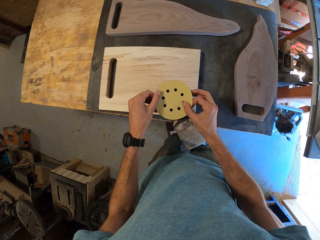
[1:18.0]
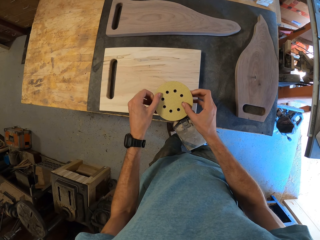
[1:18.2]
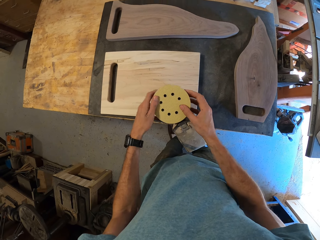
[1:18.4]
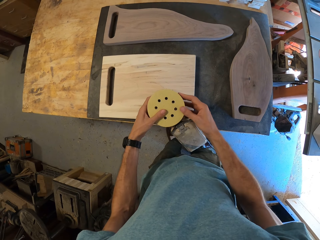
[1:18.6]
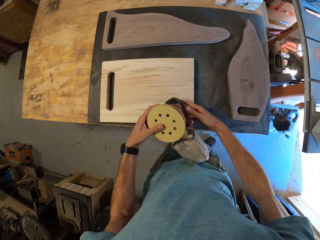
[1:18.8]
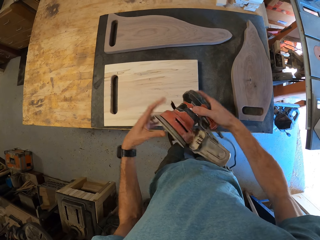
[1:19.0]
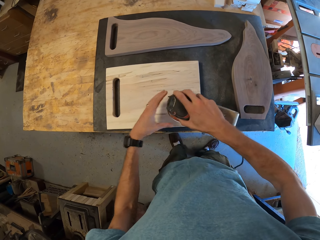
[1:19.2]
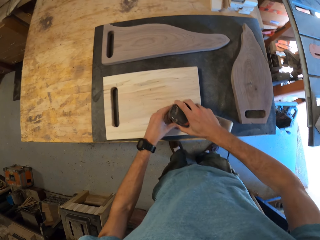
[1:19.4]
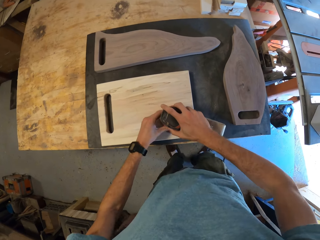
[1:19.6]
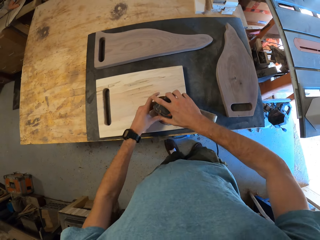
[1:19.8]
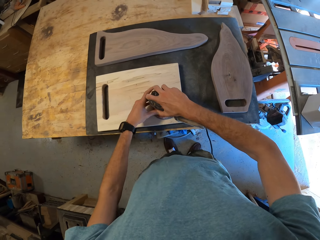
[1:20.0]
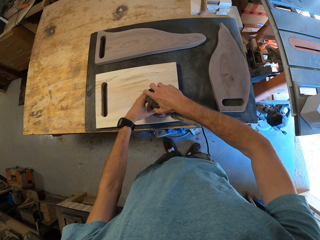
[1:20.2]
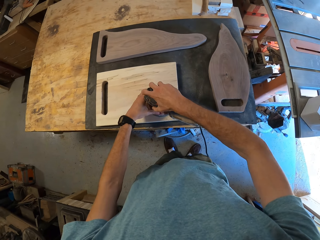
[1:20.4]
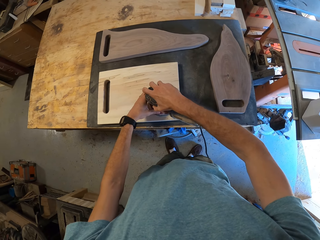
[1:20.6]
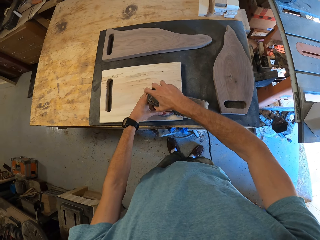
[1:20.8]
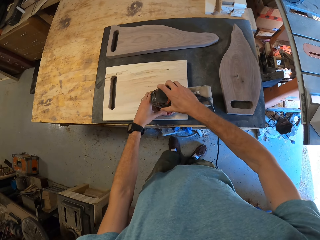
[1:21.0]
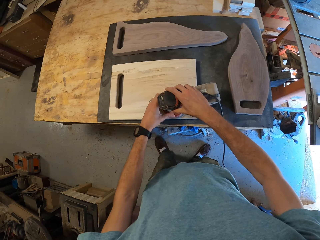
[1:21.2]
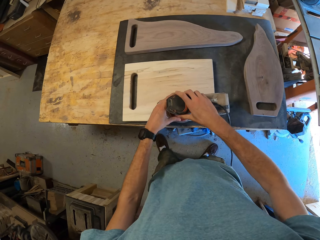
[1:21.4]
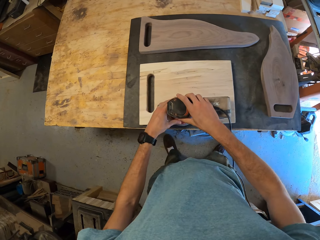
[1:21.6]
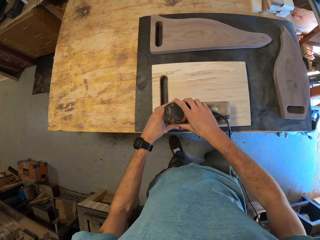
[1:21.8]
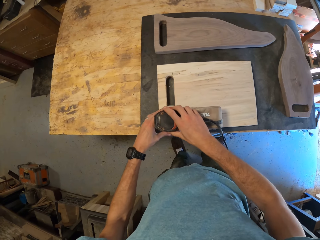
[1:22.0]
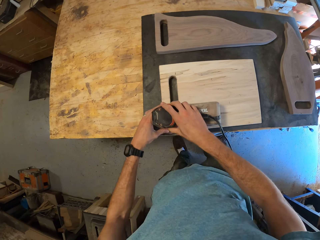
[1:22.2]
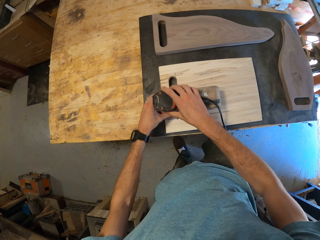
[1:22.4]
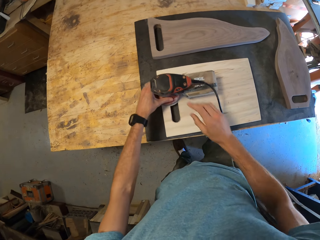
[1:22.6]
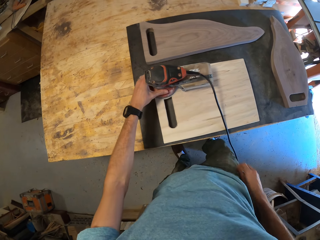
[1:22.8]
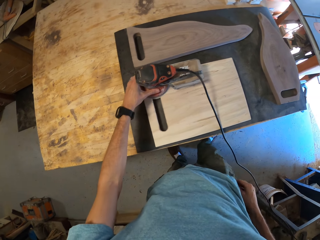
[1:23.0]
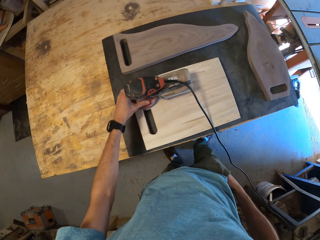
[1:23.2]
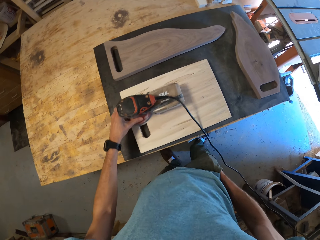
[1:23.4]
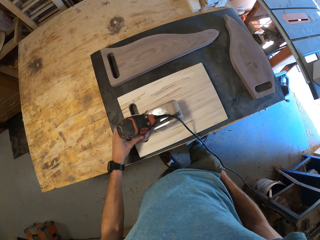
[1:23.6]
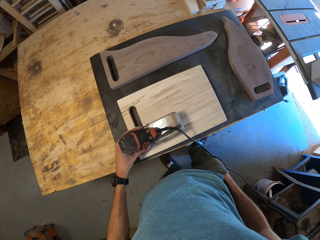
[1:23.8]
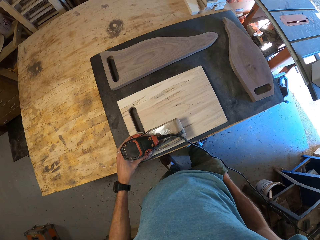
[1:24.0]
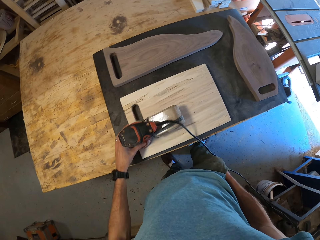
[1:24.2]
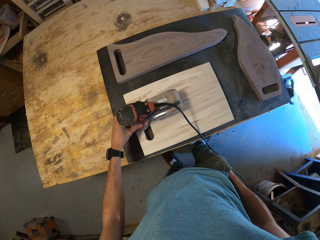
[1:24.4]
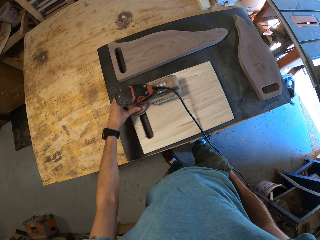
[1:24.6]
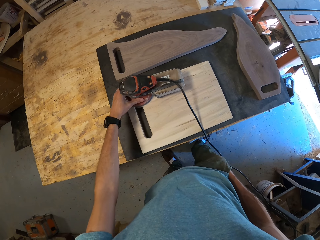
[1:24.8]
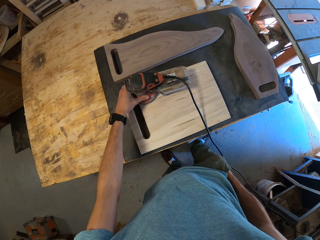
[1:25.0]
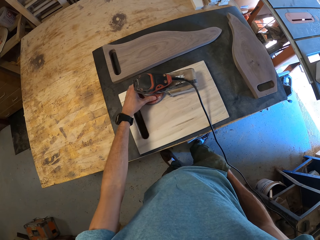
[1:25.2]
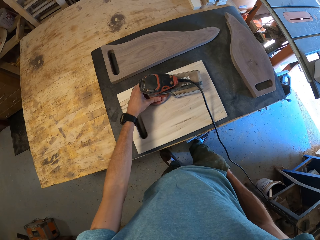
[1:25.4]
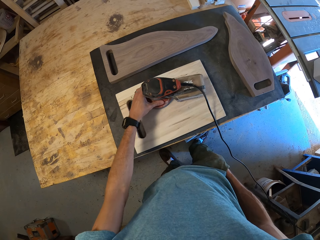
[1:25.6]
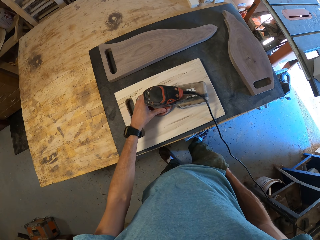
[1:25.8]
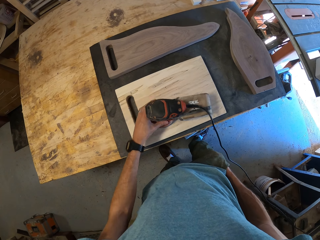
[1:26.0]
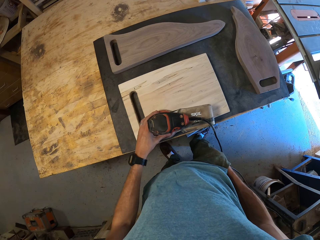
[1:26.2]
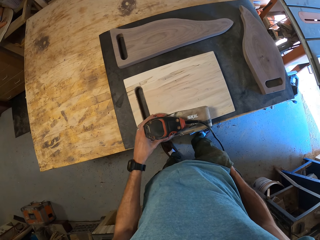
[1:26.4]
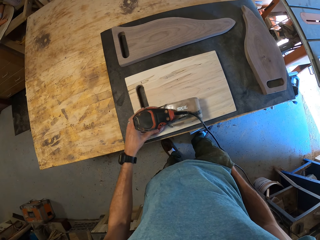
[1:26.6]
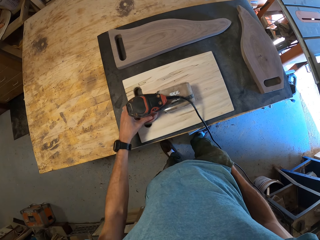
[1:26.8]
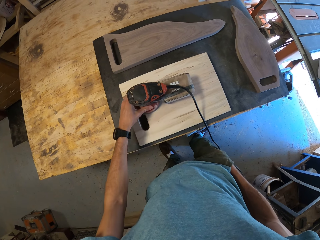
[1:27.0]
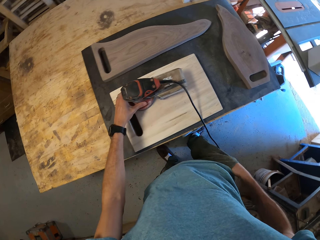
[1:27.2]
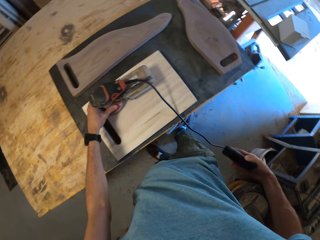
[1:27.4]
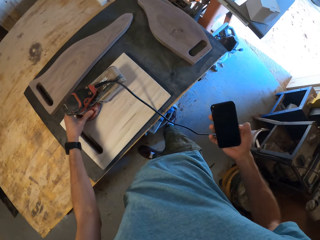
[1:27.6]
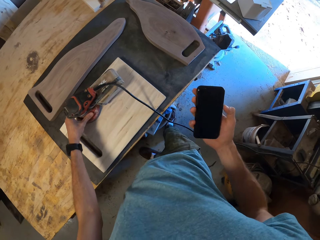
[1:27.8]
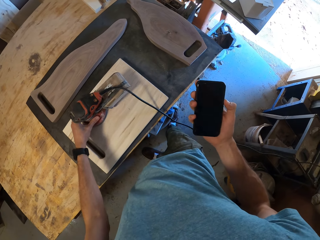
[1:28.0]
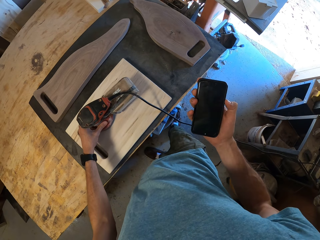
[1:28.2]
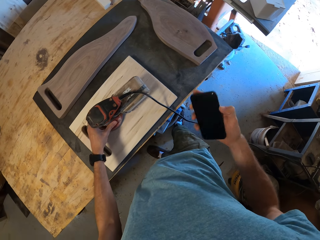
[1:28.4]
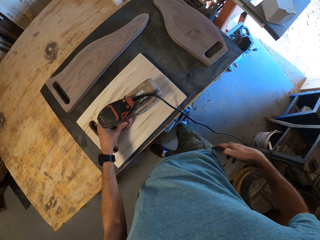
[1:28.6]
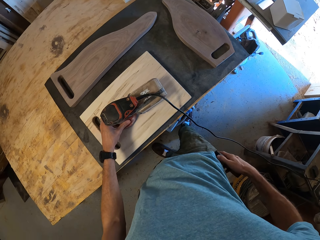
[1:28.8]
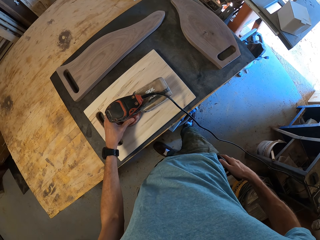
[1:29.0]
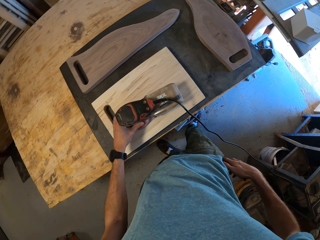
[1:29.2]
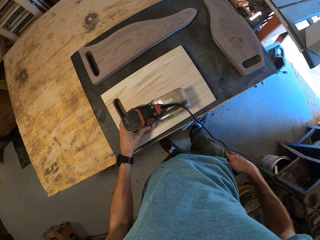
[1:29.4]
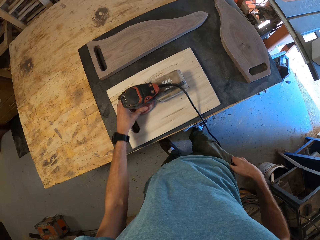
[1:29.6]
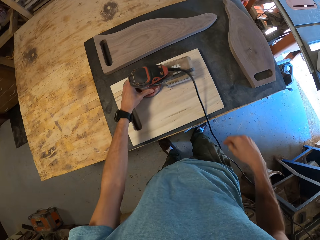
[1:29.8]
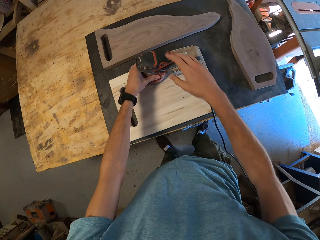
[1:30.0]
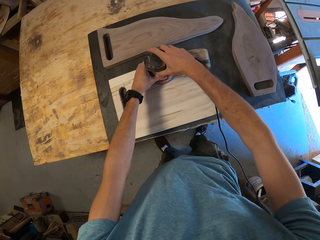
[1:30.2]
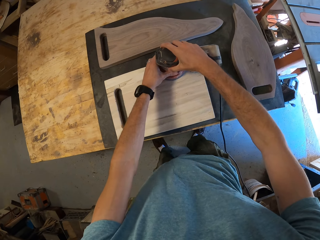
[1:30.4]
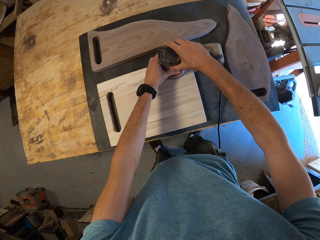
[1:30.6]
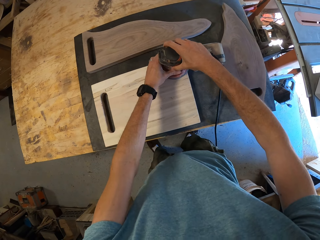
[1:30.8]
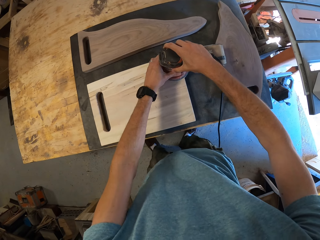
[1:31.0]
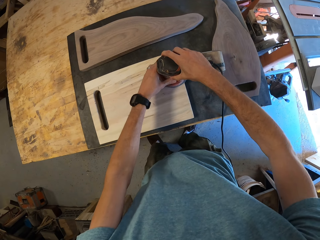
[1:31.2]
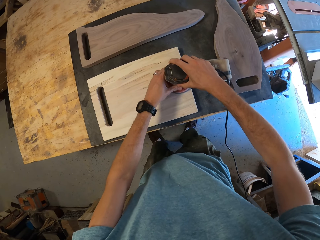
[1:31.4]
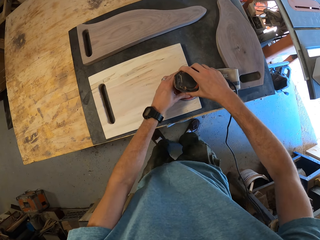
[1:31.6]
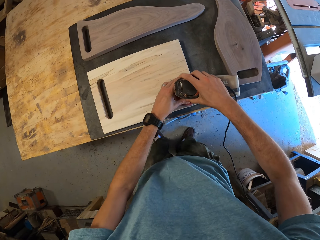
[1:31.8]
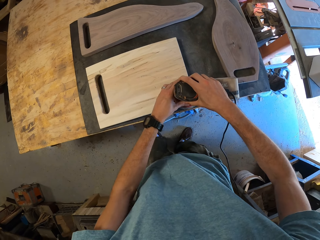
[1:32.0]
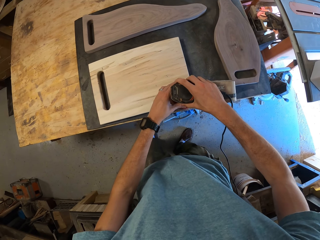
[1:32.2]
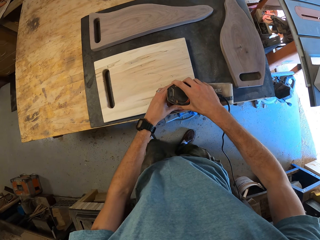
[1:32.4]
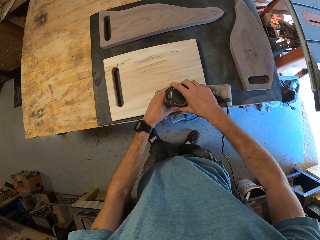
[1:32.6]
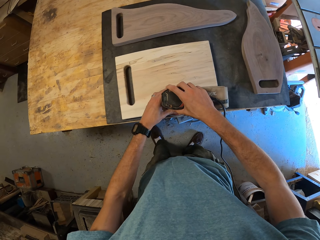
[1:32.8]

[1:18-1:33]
The camera wearer smoothens the brown wood with the orbital sander. He dips his right hand into his pocket. He smoothens the brown wood with the orbital sander in his left hand. He picks up the phone from his pocket with his right hand. He dips the phone into his pocket. He smoothens the brown wood with the orbital sander.

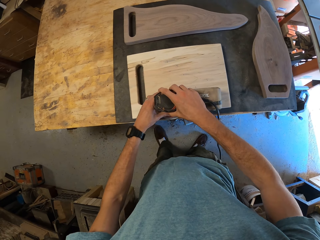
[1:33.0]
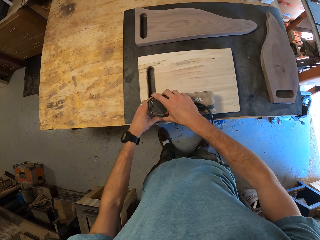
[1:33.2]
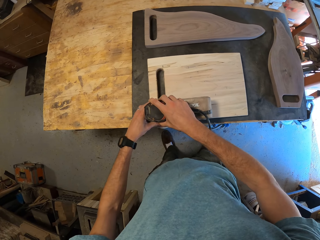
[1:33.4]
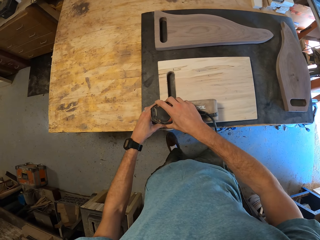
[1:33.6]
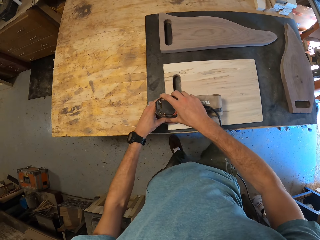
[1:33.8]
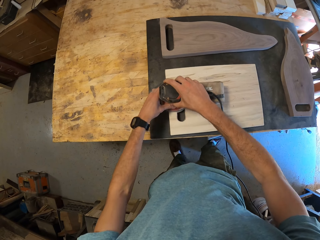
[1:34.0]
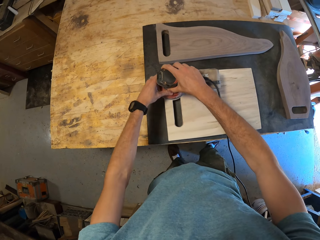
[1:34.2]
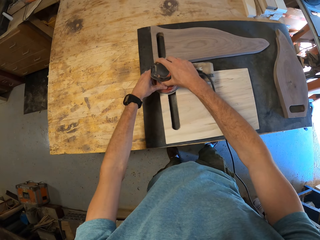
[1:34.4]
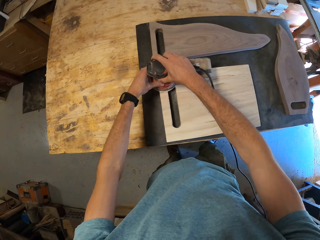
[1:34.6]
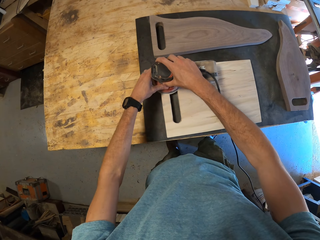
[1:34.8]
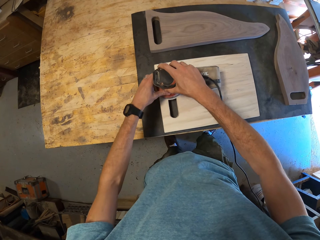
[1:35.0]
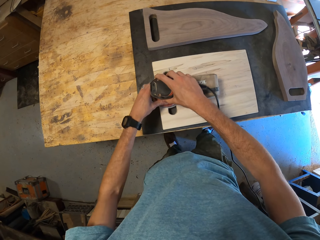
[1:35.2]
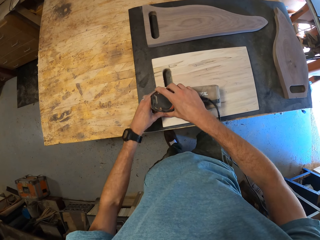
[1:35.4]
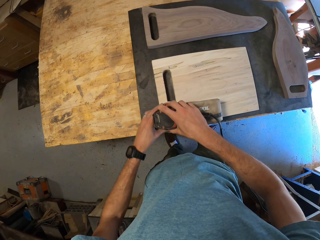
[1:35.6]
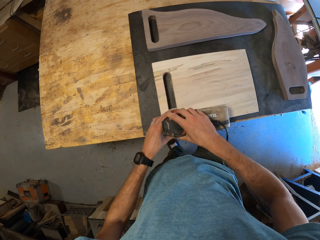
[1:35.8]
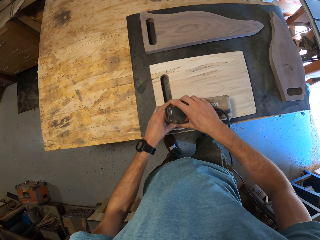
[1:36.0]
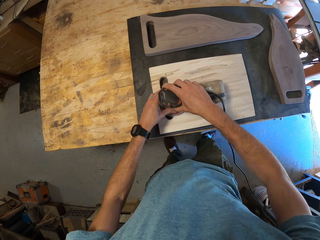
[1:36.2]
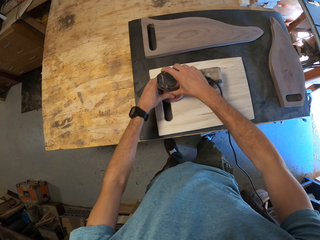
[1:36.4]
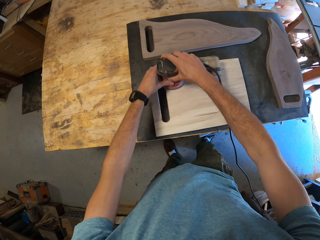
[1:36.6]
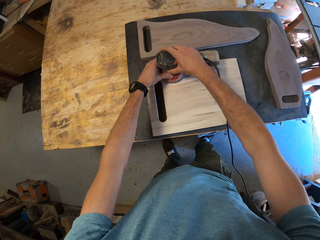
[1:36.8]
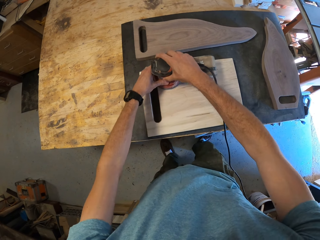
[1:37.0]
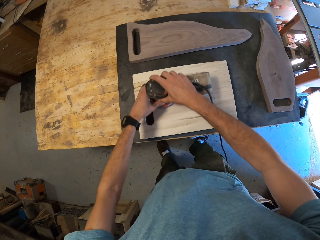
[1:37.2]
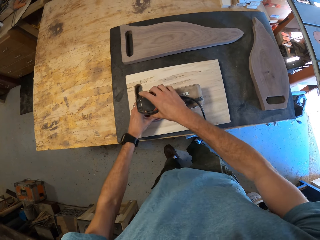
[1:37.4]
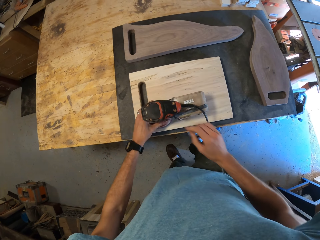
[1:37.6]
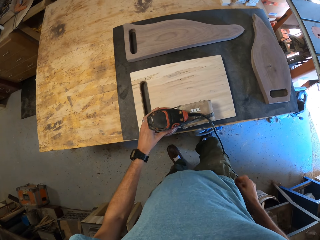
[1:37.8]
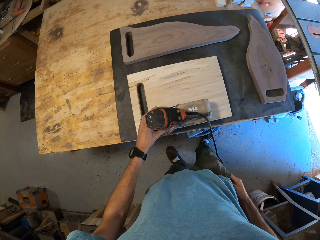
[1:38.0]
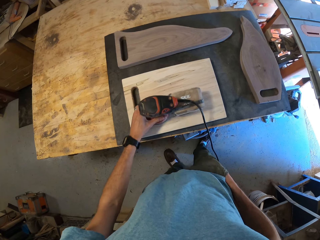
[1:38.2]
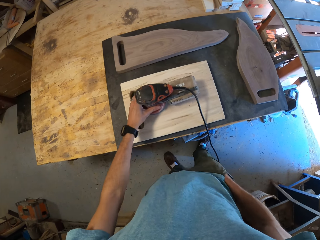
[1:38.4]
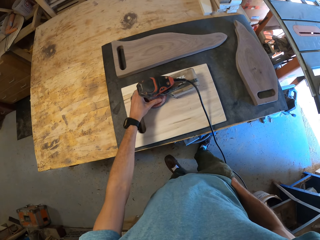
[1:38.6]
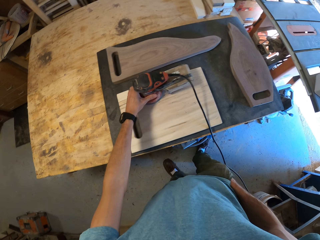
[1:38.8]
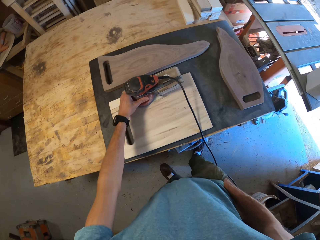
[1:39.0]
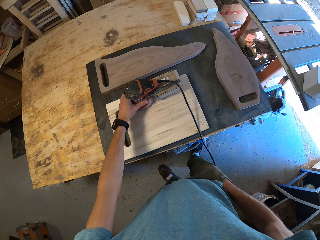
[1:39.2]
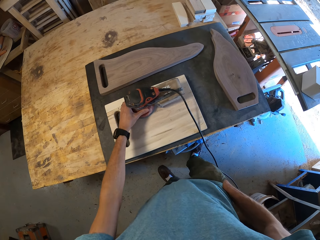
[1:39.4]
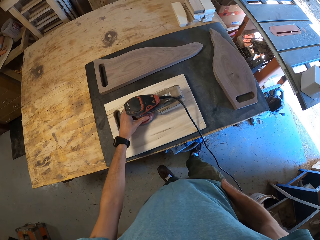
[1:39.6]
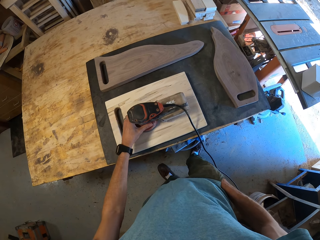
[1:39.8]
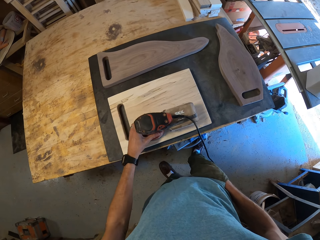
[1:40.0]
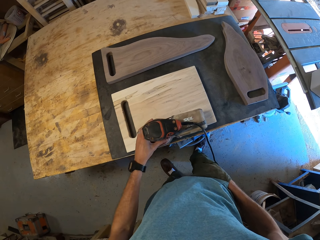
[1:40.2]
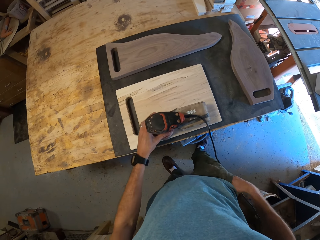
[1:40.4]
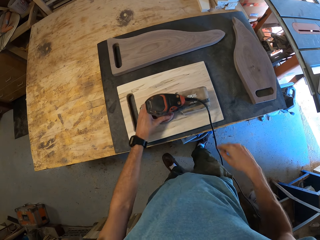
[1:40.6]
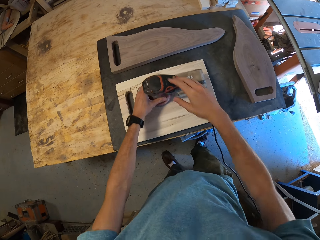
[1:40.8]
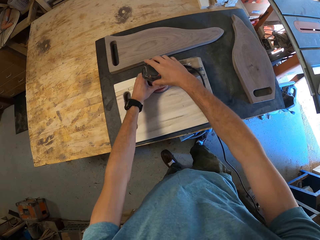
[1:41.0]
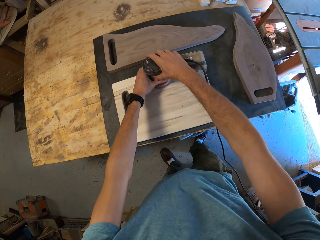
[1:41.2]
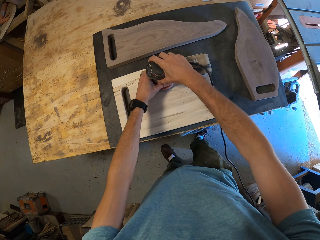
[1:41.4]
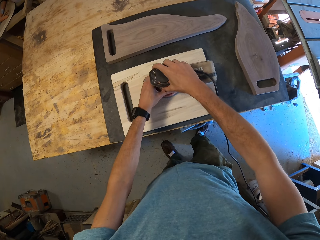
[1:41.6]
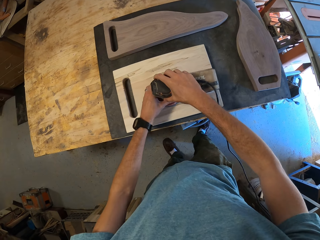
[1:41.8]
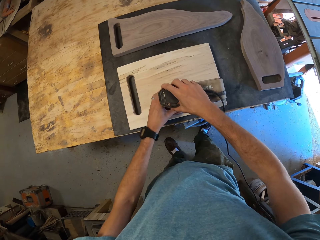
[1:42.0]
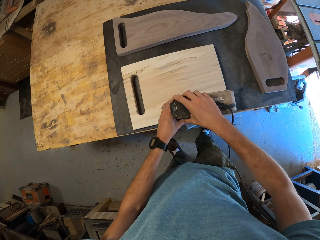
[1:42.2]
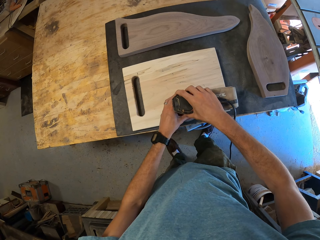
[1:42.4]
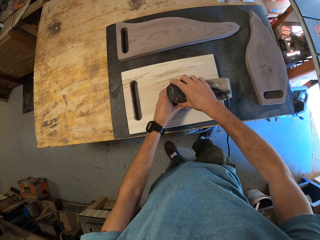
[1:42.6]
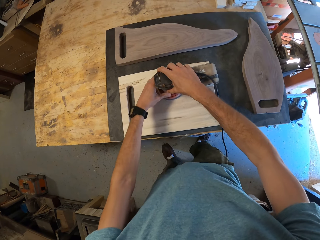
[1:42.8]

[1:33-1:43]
The camera wearer dips his right hand into his pocket. He removes his right hand from his pocket. He smoothens the brown wood with the orbital sander.
